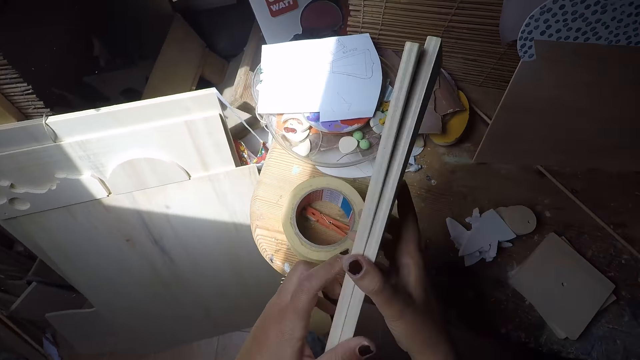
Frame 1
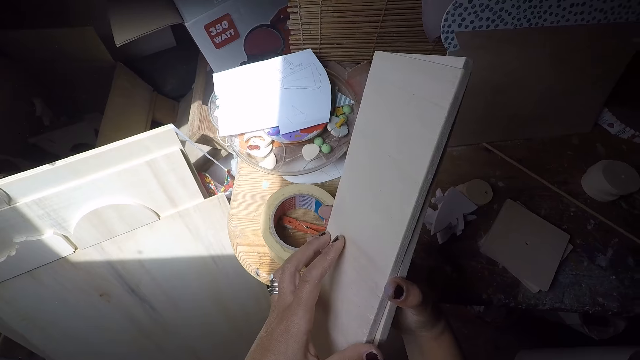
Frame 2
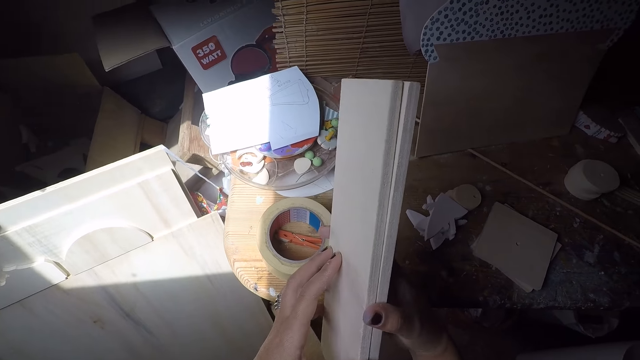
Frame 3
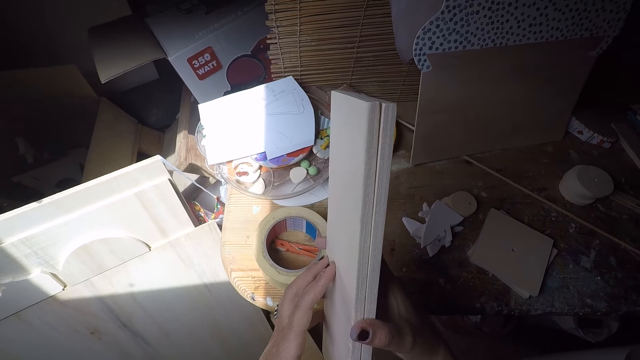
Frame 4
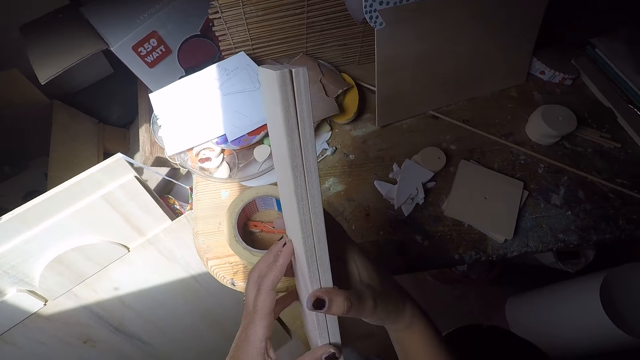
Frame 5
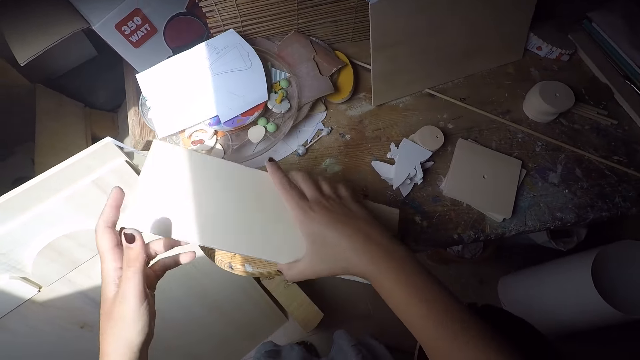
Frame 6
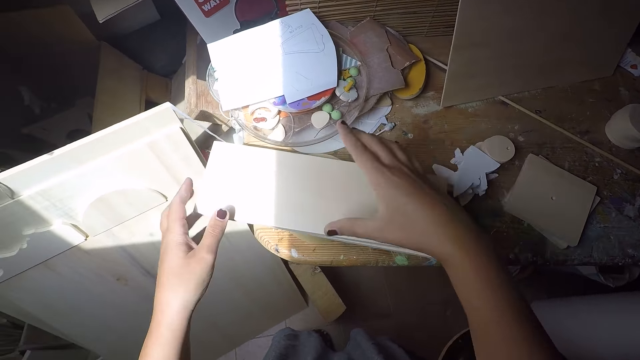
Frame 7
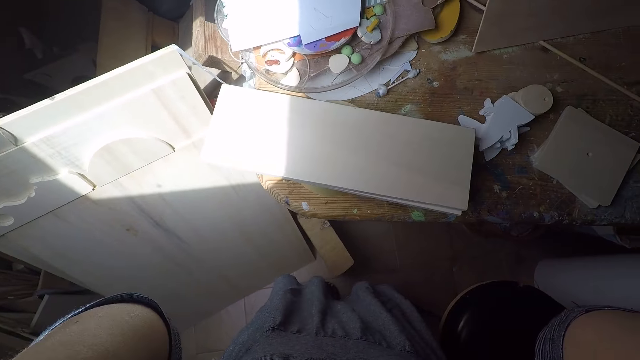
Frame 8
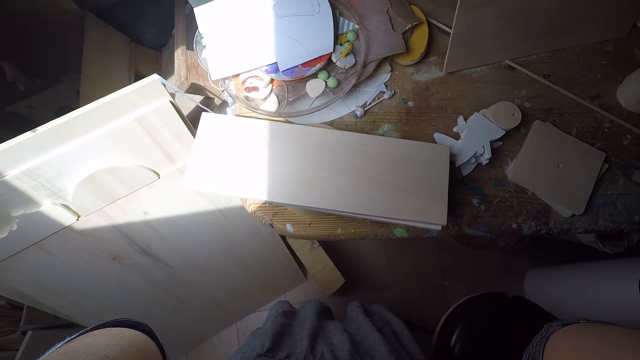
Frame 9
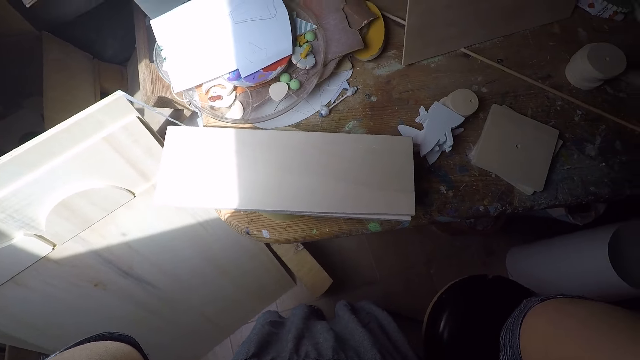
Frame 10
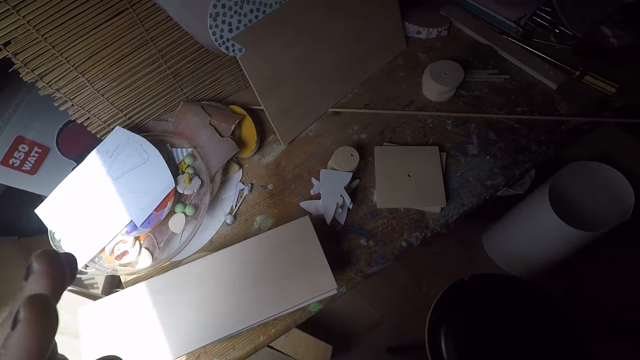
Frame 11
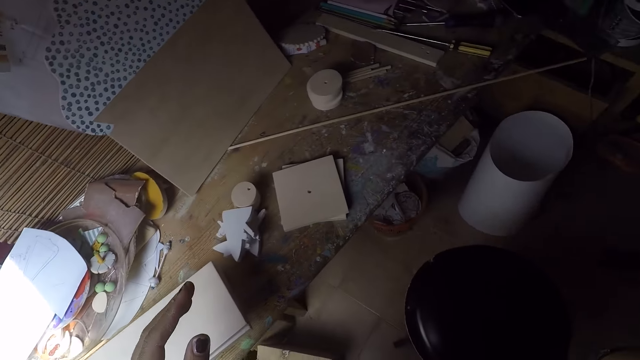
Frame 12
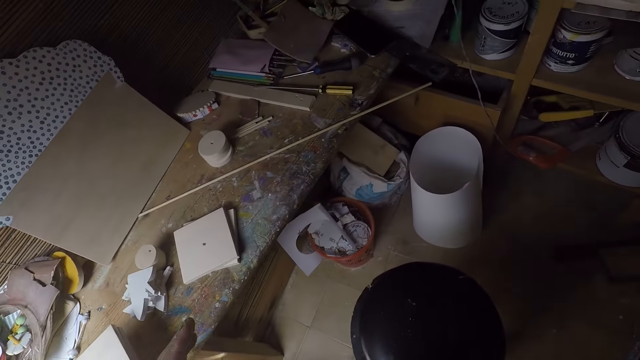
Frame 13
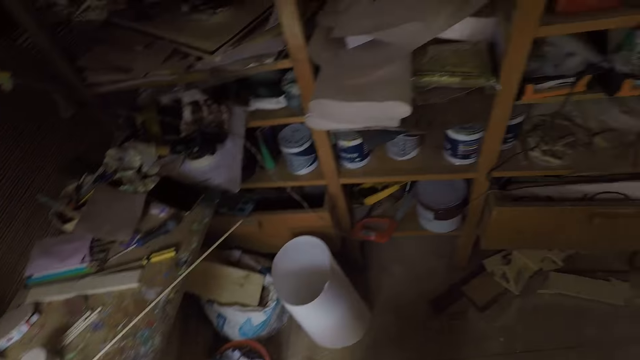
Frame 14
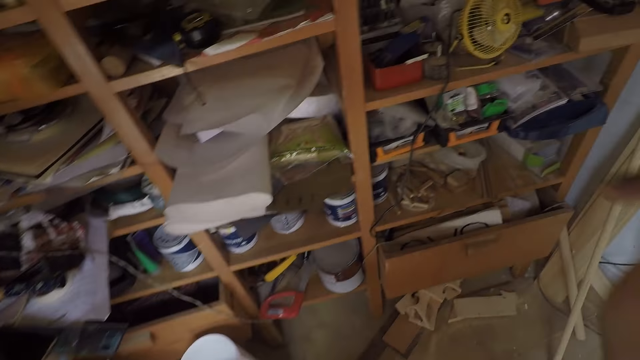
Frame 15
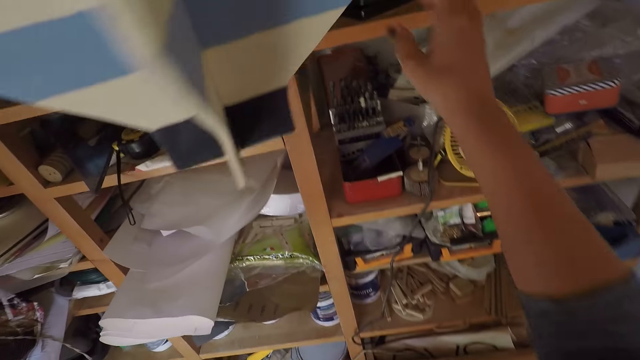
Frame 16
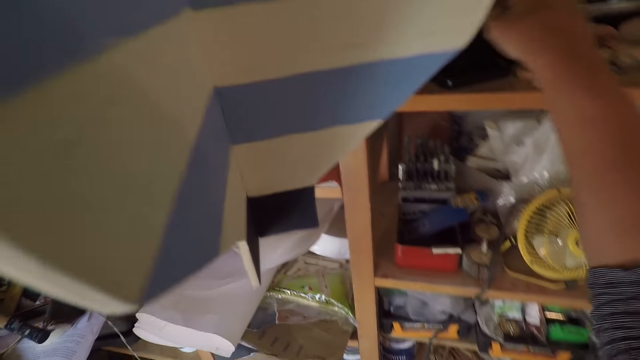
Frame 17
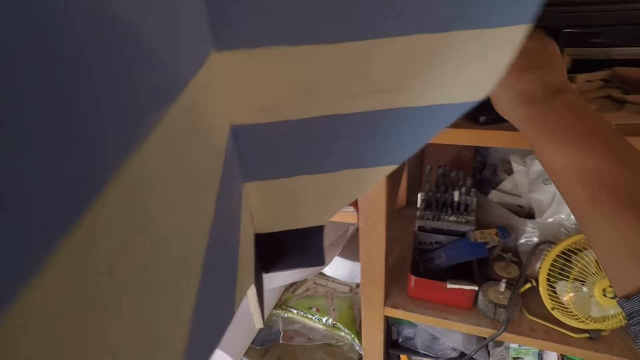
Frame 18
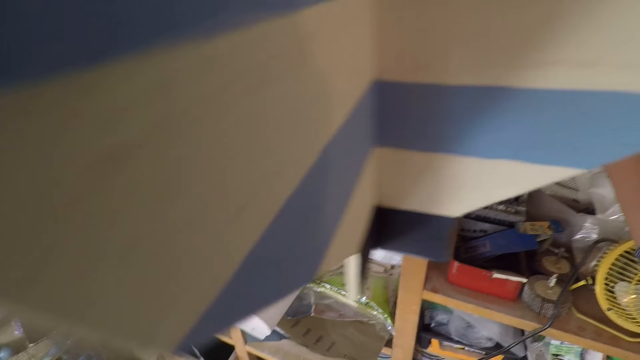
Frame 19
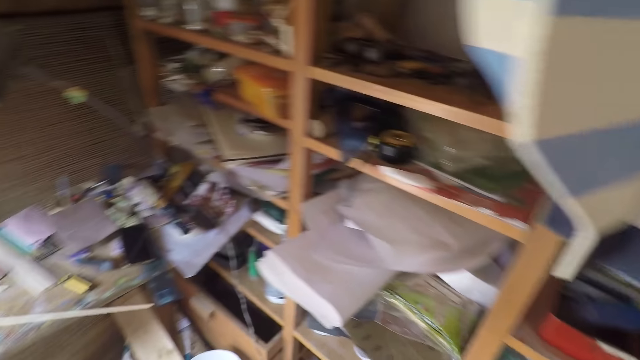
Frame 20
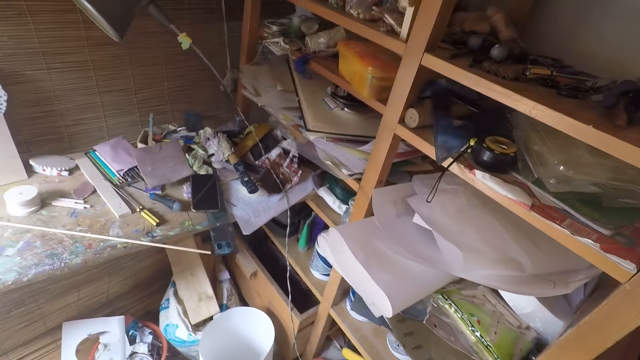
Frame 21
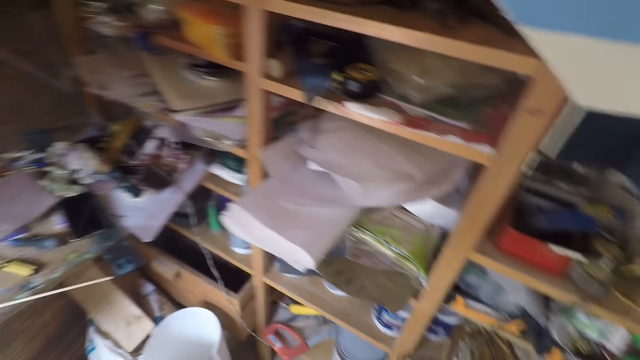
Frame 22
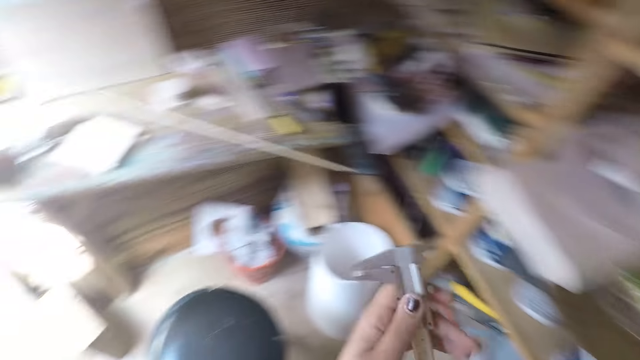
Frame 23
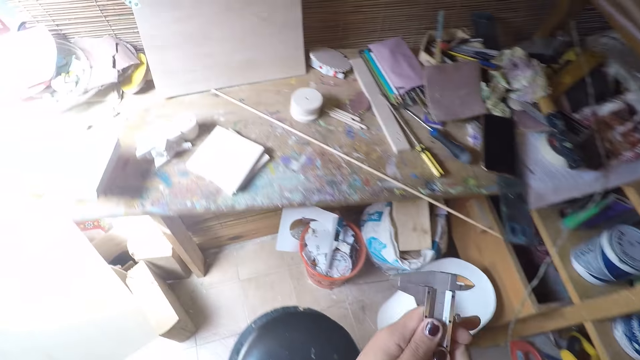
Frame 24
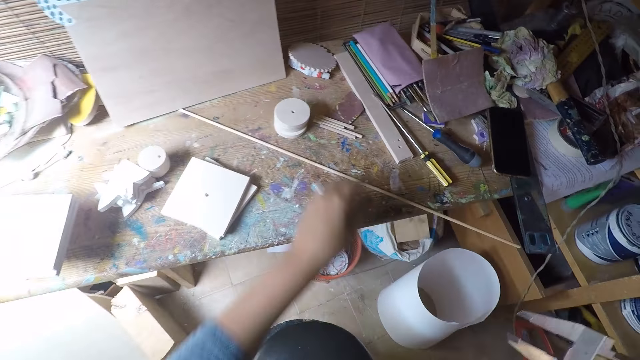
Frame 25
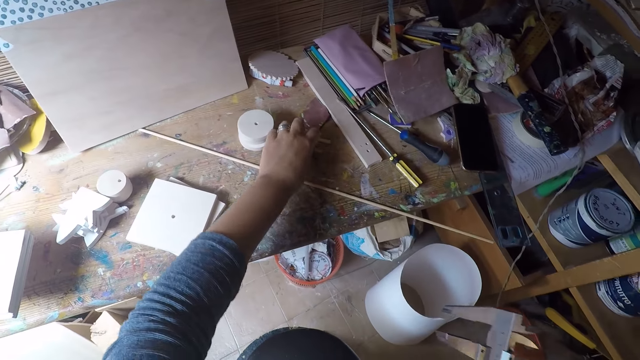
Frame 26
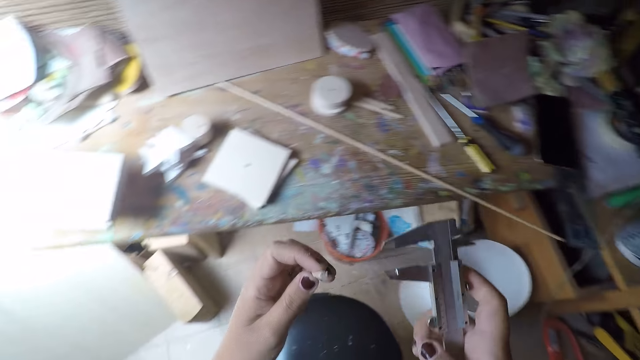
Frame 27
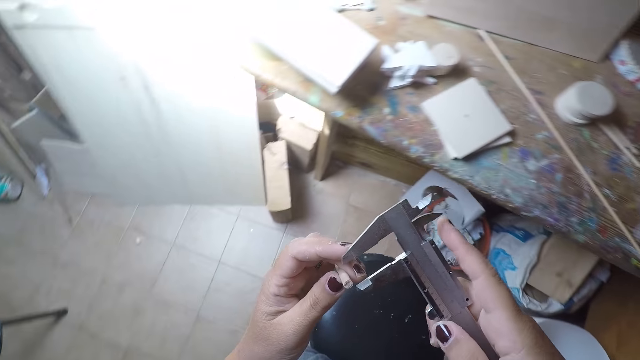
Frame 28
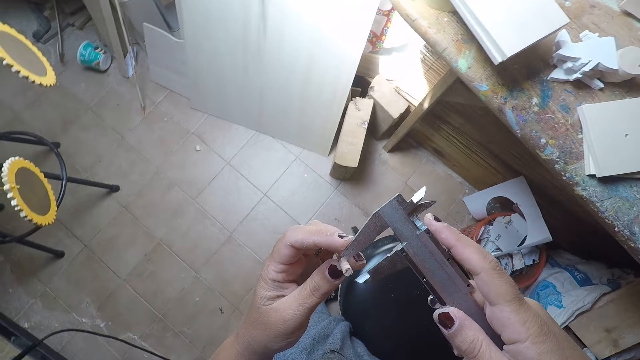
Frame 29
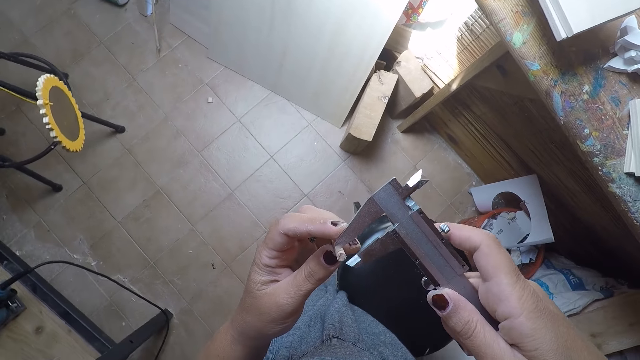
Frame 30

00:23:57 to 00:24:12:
The camera wearer picks up the pieces of wood. He holds the piece with both hands. He drops the pieces of wood on the workshop table. He raises his hands towards his head. He walks towards the workshop shelf. He takes a caliper from its box on the shelf with his right hand. He moves the toolbox on the shelf. He walks towards the workshop table. He adjusts the caliper with both hands. He takes the small thin piece of wood on the workshop table with his left hand. He measures the small thin piece of wood in his left hand with the caliper in his right hand.

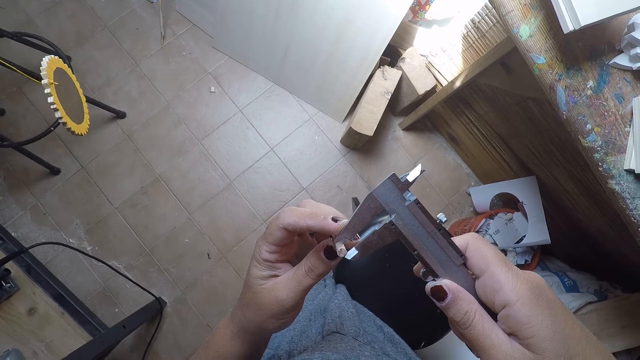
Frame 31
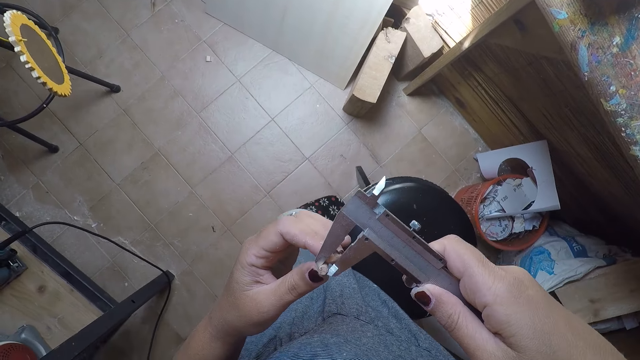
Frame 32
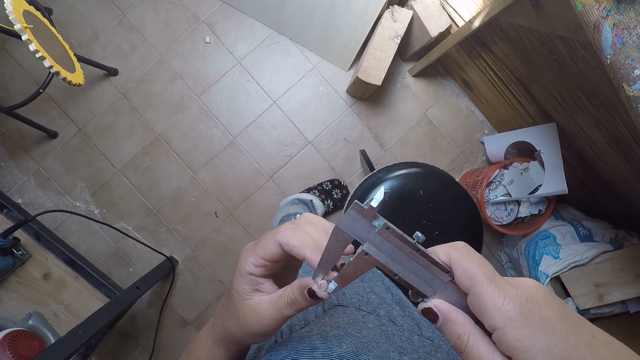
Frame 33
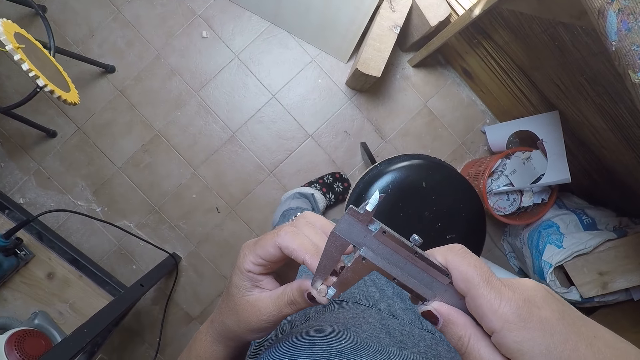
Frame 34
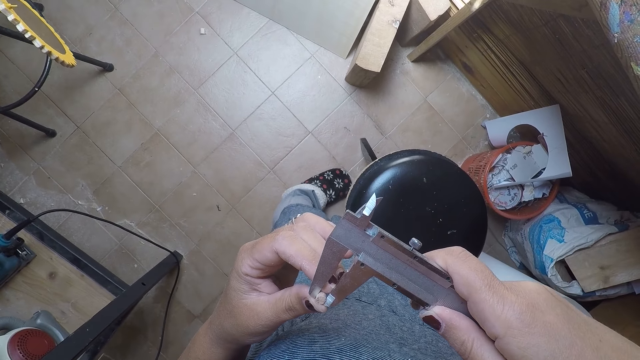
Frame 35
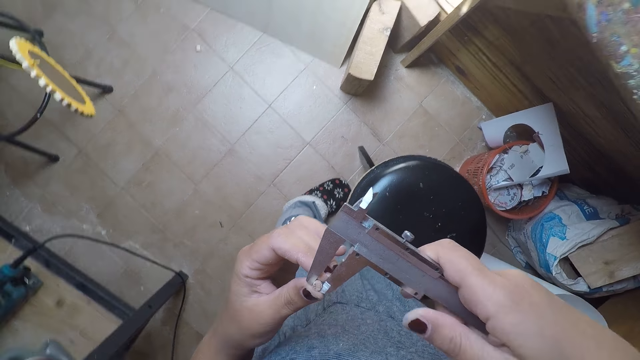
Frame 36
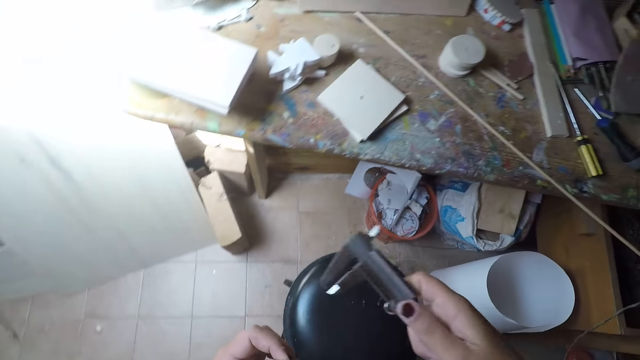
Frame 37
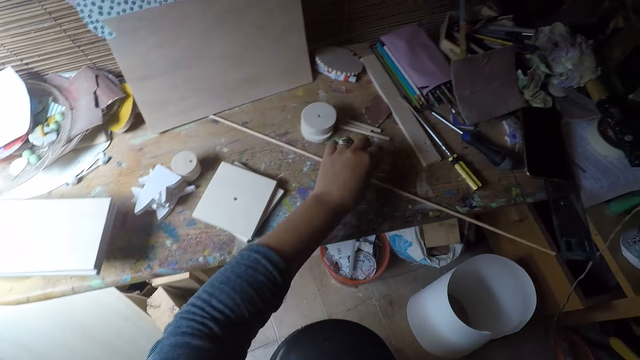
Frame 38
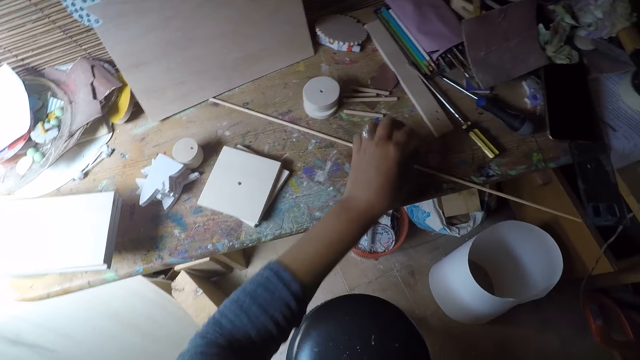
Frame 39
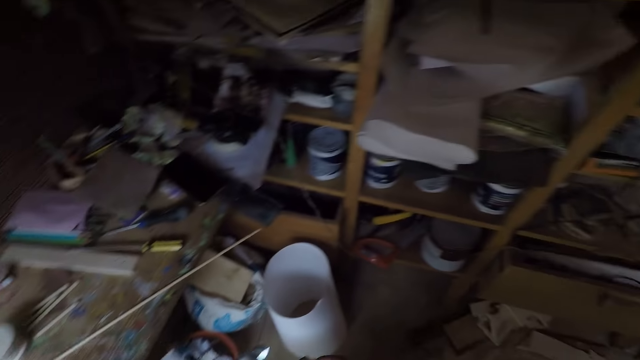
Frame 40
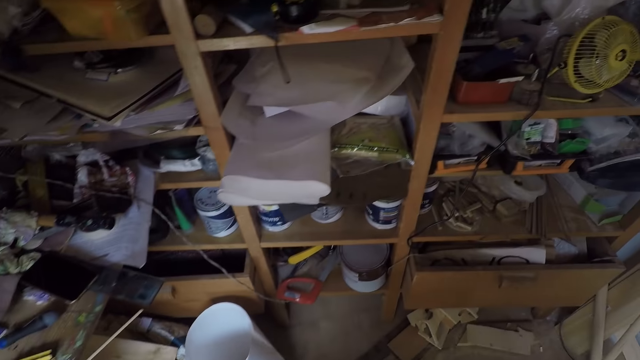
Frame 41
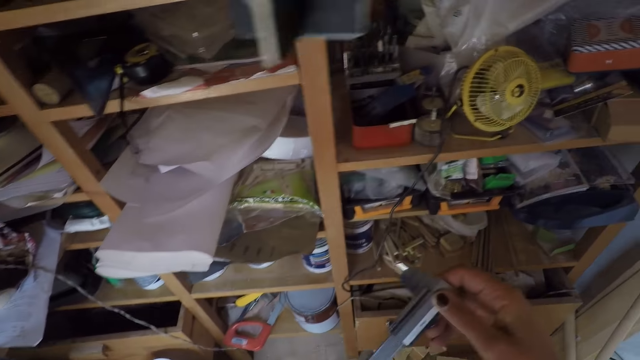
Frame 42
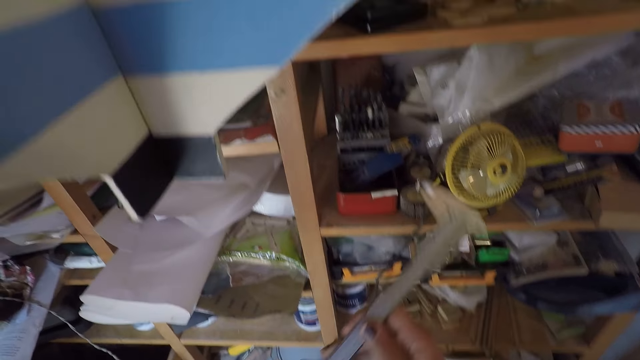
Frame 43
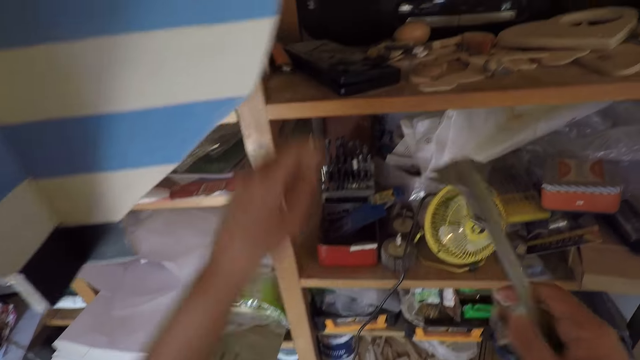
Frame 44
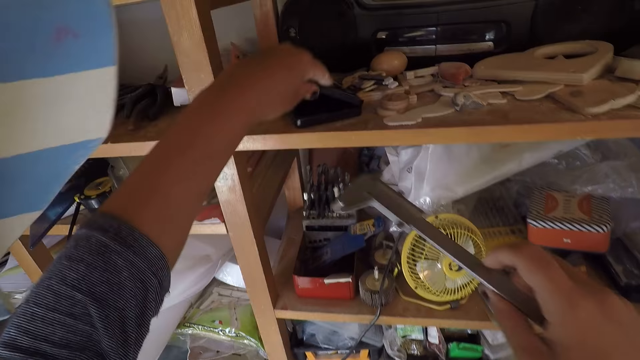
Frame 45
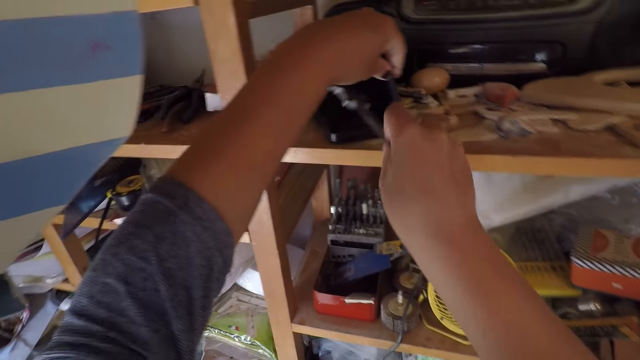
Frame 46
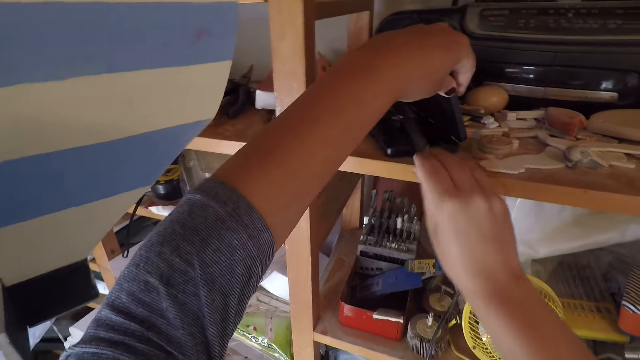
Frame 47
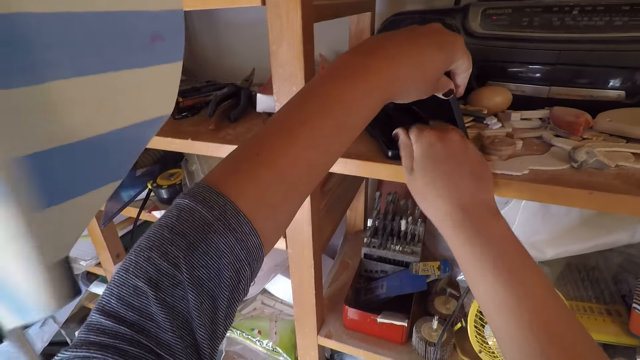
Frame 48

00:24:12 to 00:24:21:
The camera wearer drops the small thin piece of wood on the workshop table with his left hand. He holds the caliper with both hands. He walks towards the workshop shelf. He opens the caliper box with his left hand. He places the caliper into the box with his right hand.
